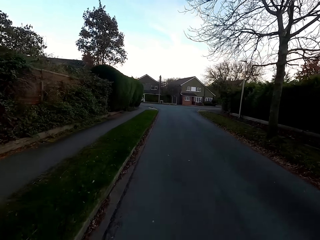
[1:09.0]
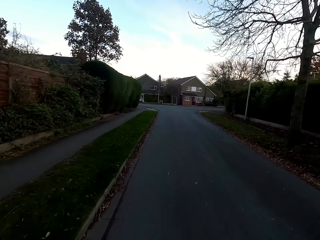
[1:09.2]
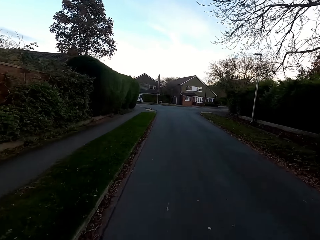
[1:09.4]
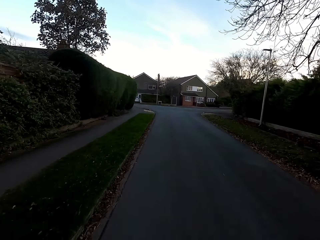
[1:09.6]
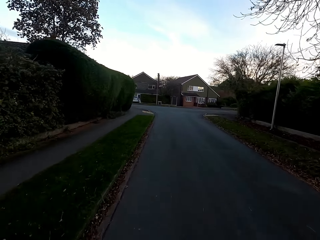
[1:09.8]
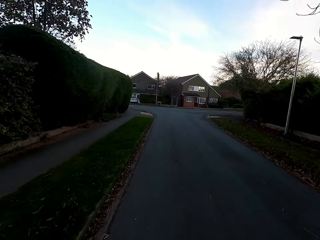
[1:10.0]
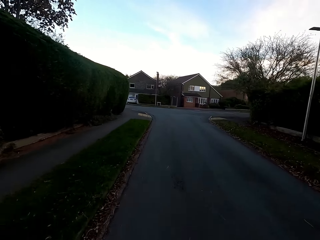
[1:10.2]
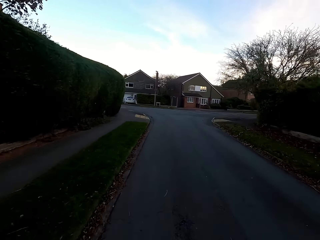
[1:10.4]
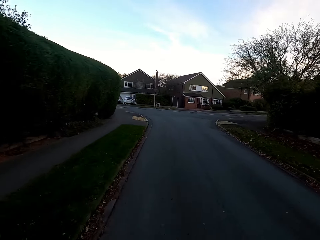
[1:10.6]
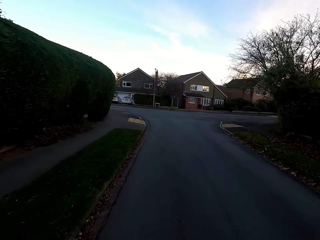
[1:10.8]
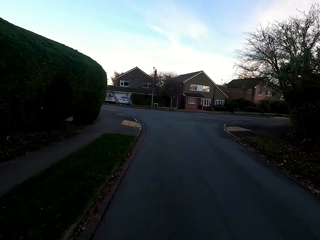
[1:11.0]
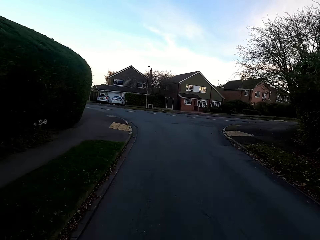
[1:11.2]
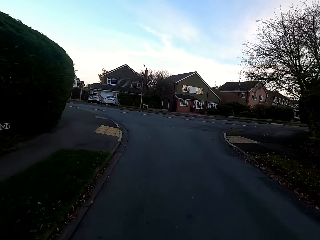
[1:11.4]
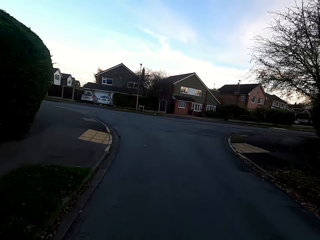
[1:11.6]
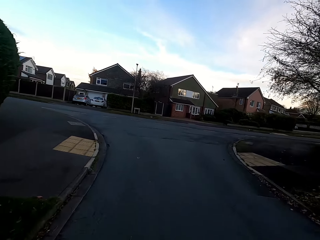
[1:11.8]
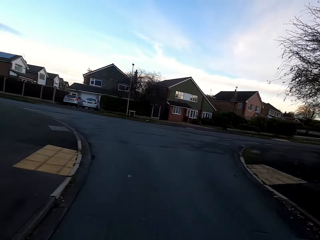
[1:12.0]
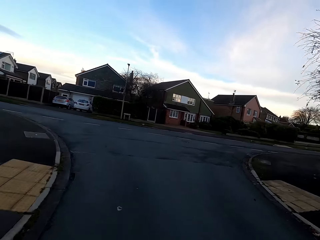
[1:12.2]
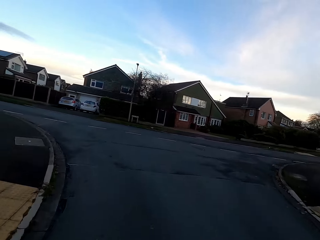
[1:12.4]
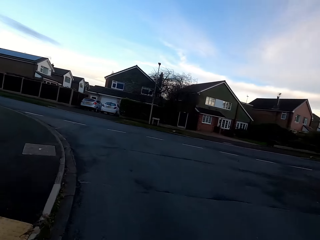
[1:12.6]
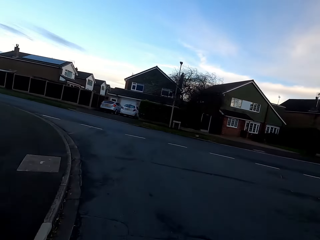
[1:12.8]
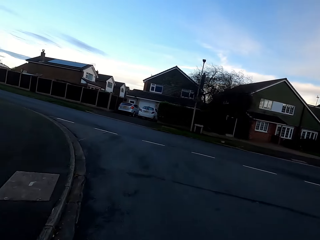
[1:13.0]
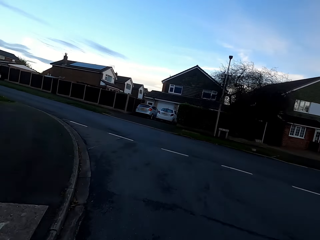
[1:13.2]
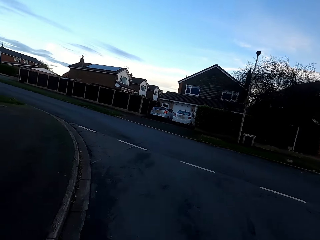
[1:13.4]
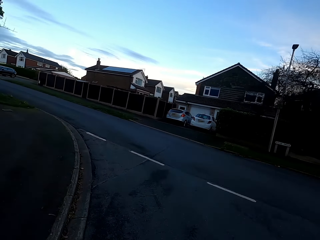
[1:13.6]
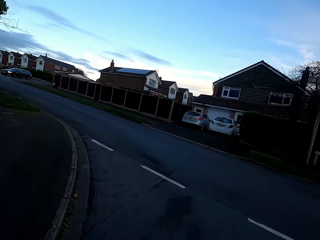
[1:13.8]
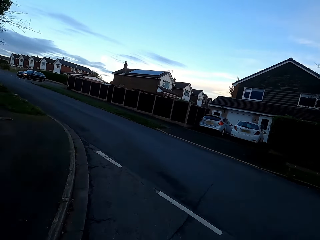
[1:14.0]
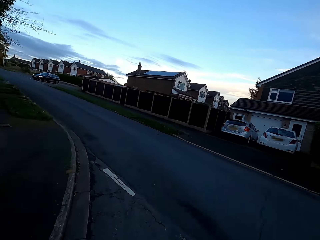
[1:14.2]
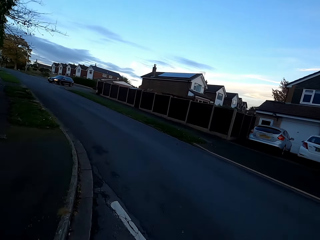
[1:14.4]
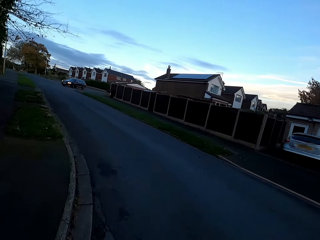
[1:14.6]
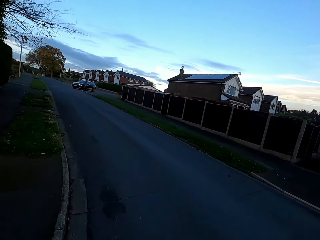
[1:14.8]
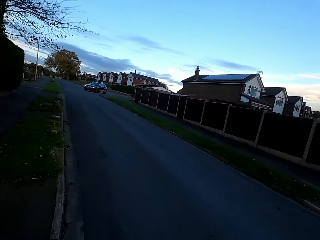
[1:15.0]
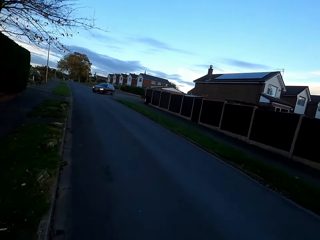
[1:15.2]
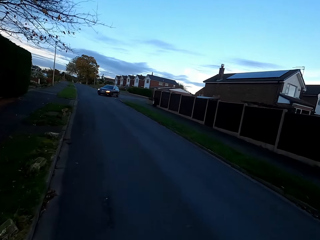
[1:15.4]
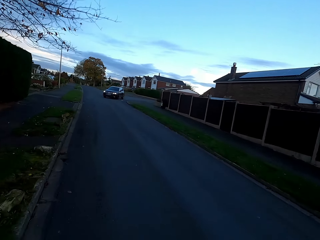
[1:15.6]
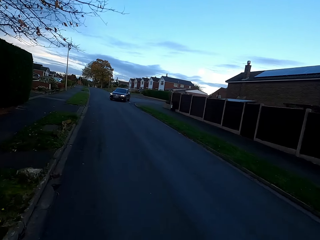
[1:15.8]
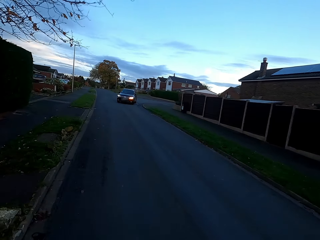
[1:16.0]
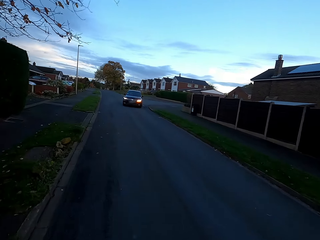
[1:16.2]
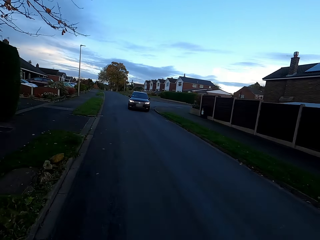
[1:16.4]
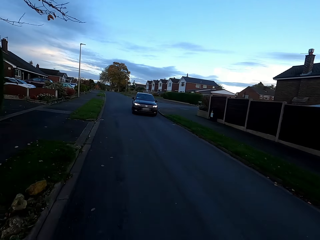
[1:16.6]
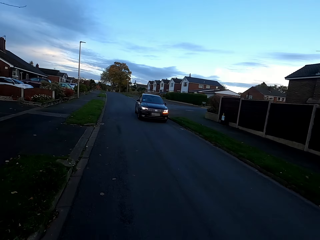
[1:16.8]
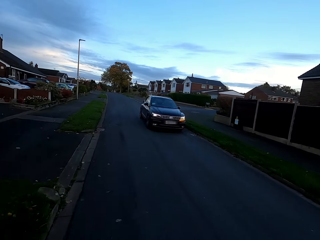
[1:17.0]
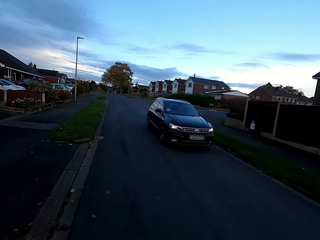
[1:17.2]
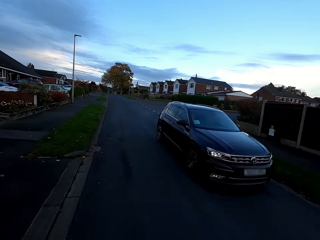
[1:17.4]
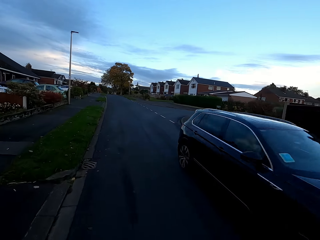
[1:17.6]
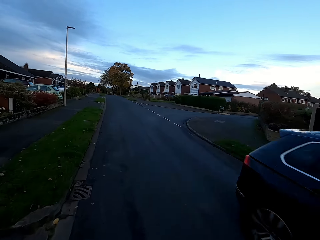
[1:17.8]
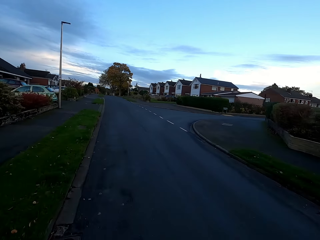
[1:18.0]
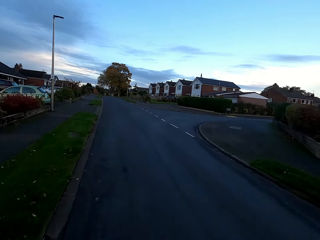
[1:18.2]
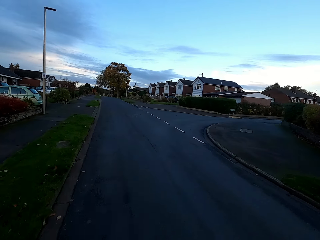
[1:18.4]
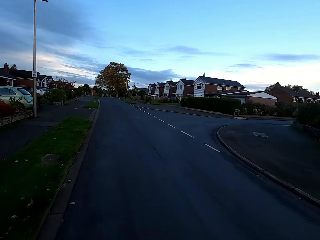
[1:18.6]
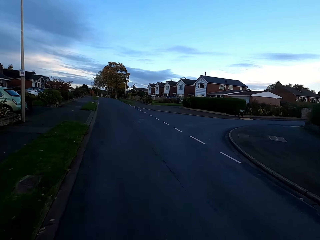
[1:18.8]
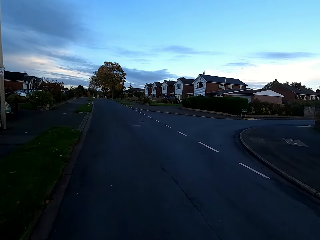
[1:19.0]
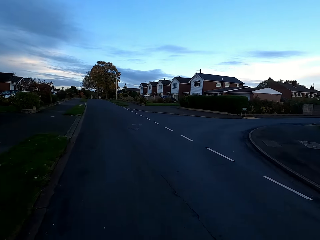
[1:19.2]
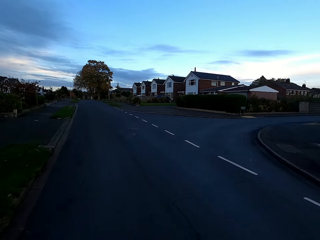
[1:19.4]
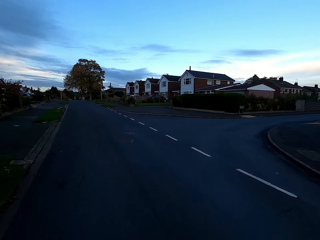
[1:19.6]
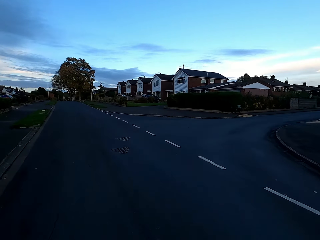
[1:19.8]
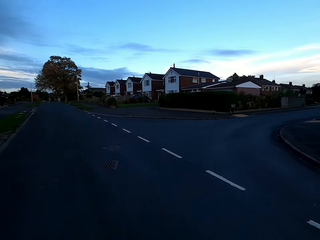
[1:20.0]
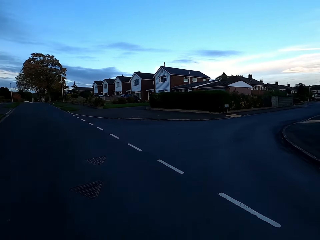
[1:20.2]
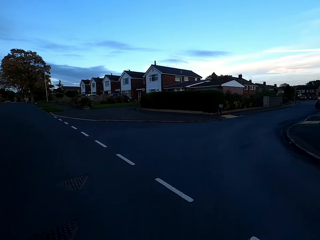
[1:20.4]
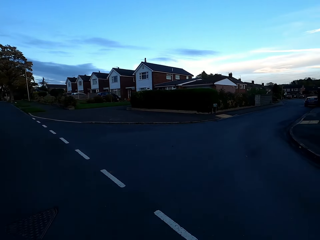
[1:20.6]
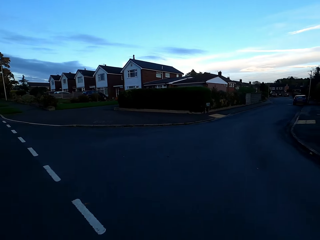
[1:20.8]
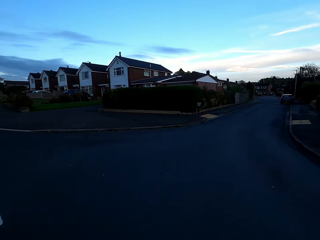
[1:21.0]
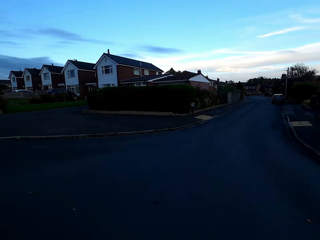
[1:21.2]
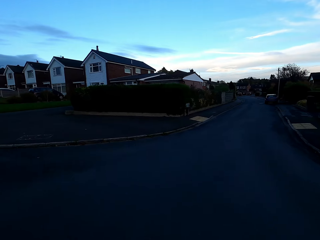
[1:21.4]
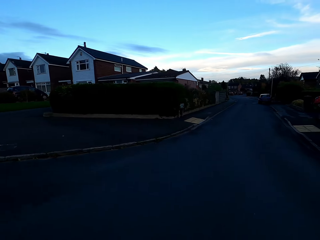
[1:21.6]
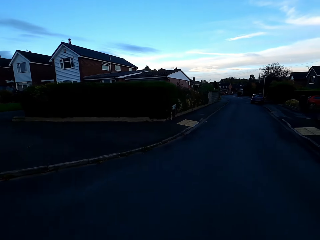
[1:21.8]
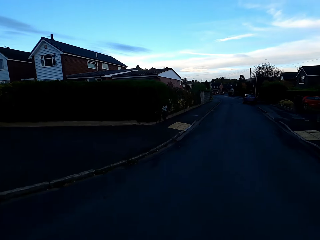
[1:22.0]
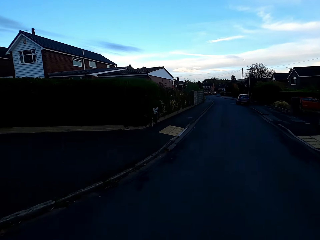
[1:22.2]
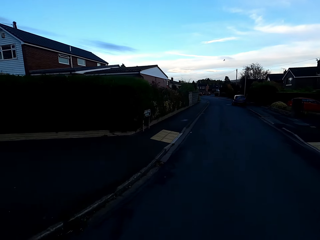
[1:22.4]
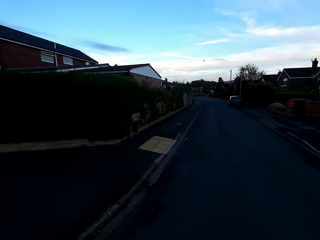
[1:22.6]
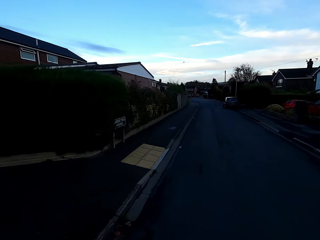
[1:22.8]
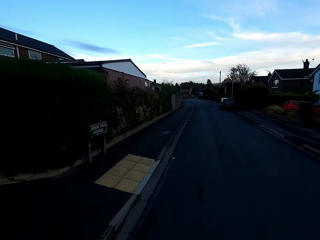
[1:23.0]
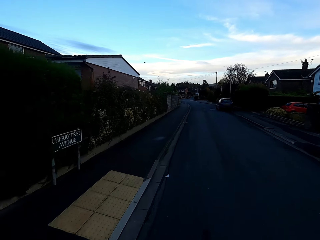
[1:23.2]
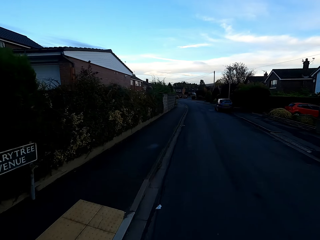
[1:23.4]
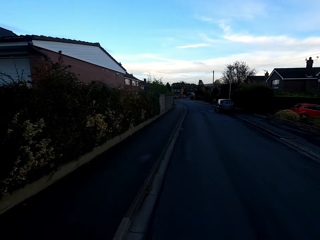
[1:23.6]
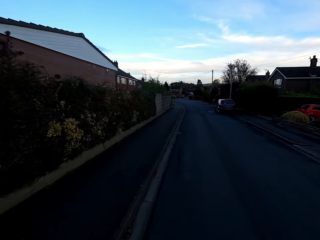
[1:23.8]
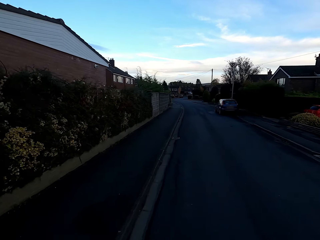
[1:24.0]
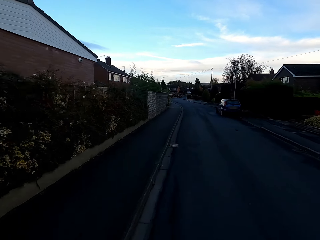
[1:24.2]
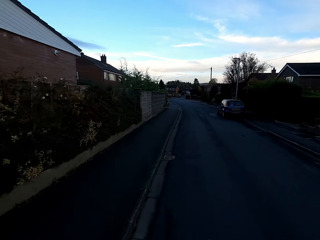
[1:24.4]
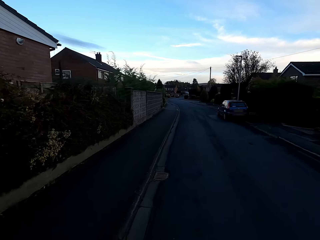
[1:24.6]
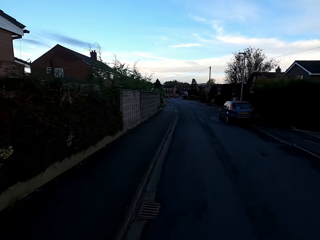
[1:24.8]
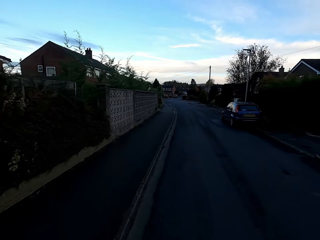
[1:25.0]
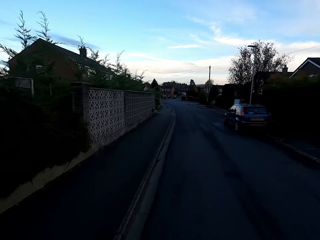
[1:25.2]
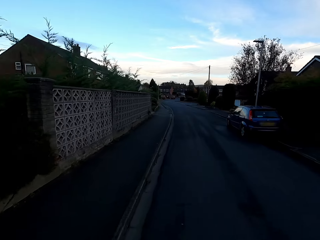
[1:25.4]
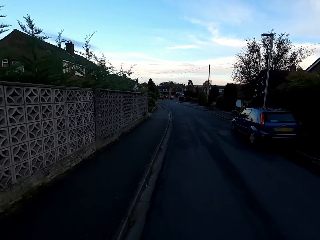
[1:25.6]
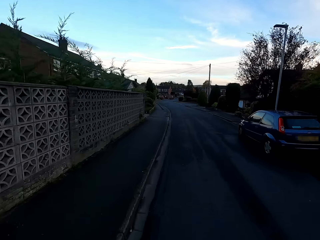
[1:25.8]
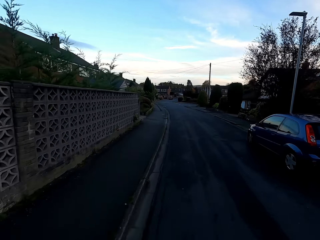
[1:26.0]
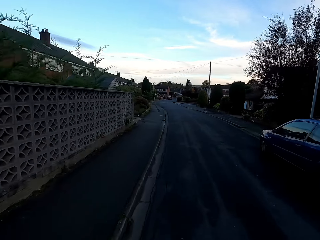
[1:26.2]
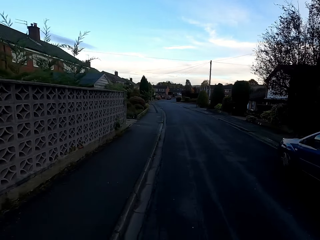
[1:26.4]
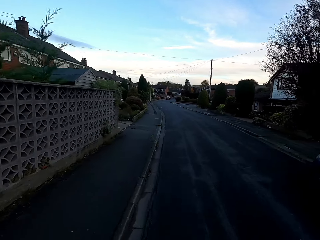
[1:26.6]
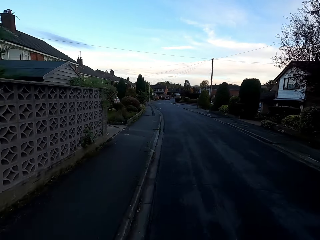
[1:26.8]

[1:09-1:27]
The camera wearer turns to the left hand side. A black car drives past the camera wearer. The camera wearer turns to the right.

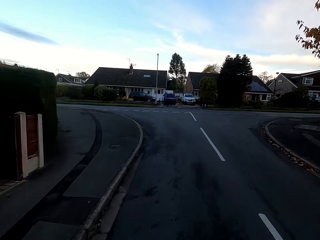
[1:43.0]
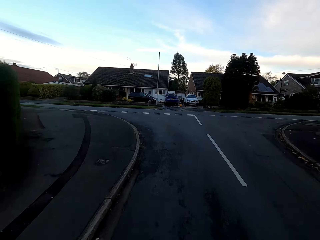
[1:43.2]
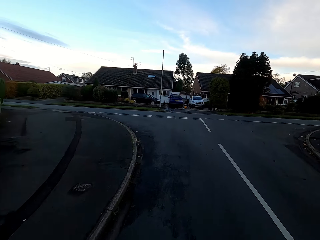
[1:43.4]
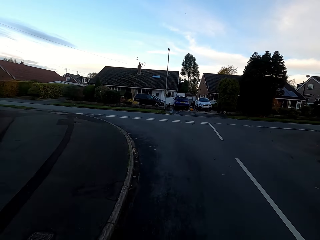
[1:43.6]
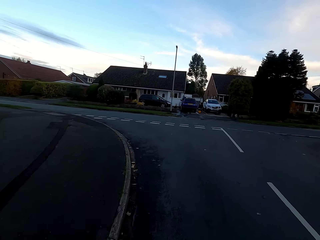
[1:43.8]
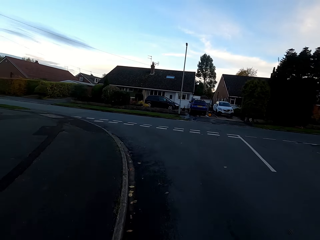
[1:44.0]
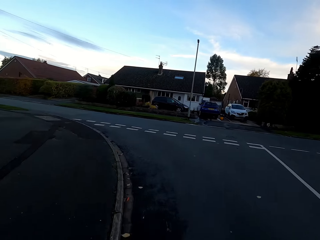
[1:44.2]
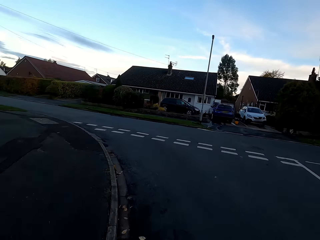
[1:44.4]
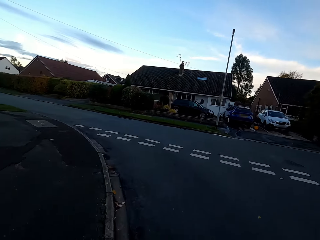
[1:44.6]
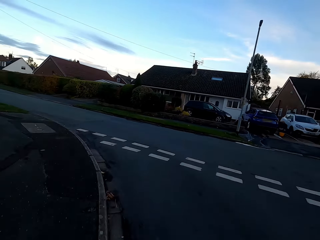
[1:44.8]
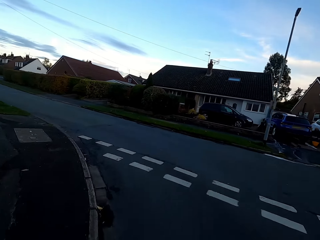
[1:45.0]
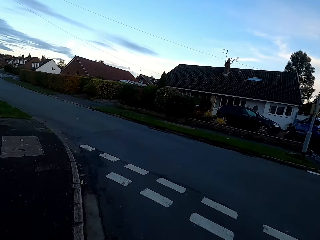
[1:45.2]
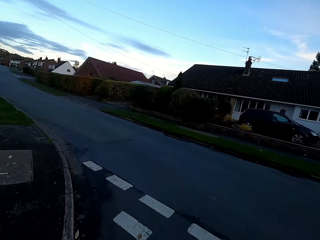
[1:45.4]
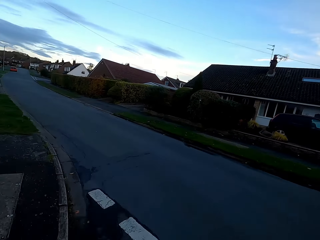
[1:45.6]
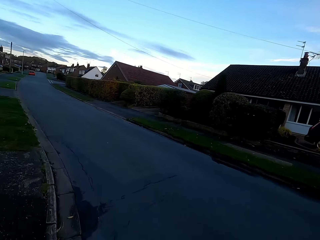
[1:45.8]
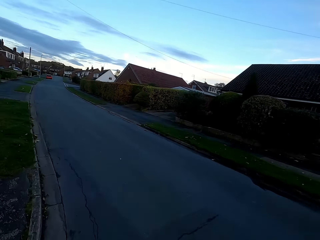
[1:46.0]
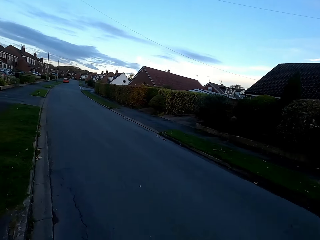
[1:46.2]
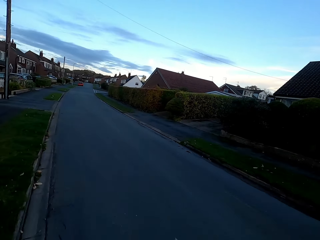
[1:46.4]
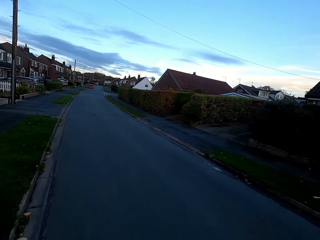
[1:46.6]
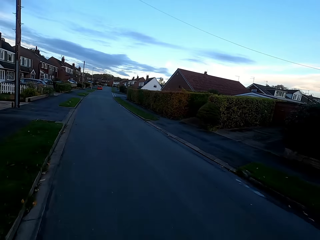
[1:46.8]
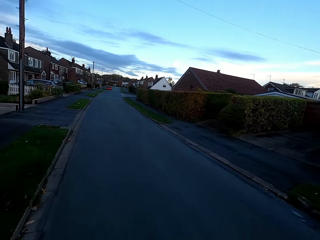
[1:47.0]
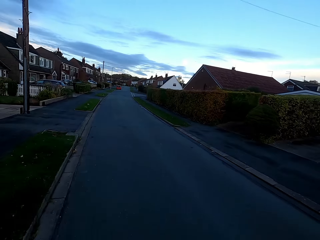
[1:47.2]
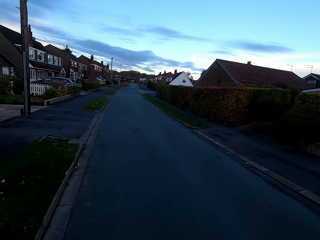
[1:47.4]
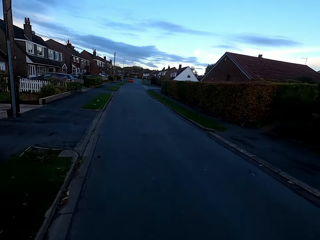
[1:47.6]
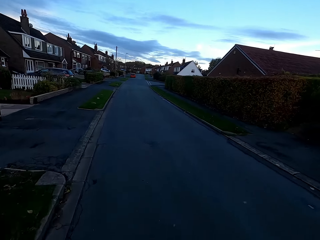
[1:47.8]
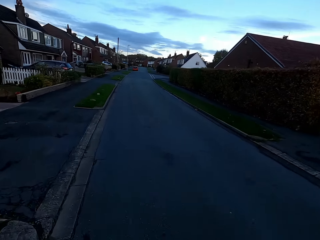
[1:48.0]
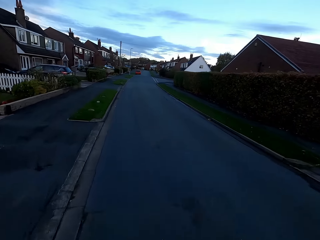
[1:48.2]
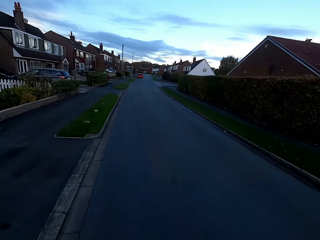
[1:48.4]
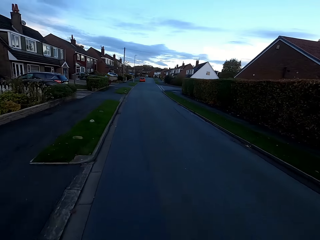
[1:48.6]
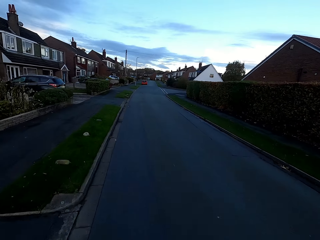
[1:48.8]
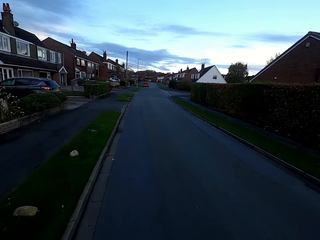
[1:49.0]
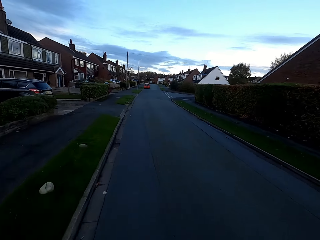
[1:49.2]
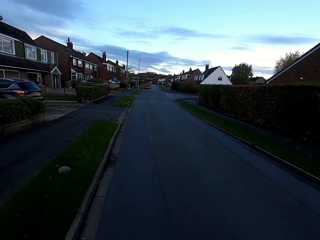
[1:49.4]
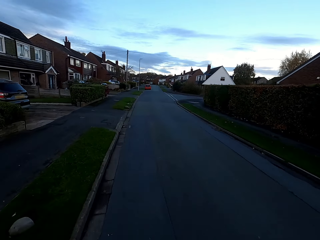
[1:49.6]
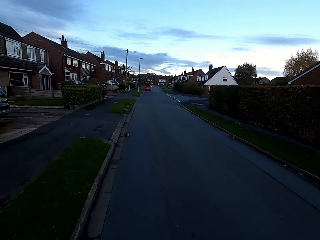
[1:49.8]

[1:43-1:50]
The camera wearer turns to the left hand side.
